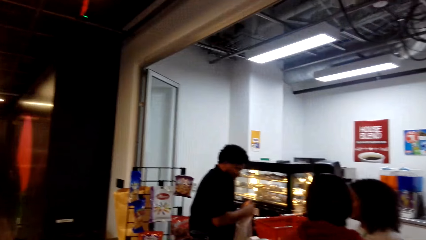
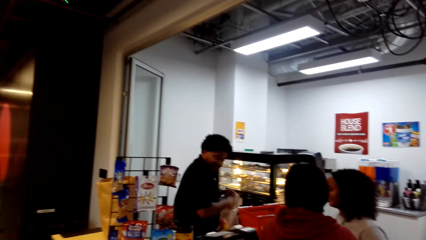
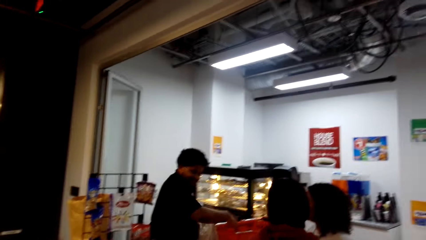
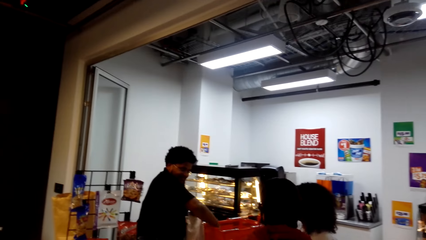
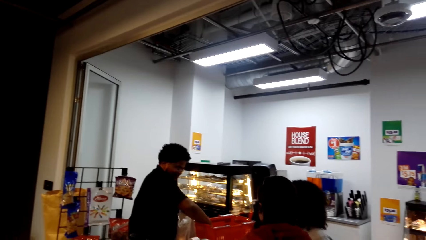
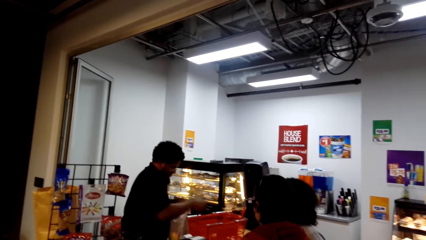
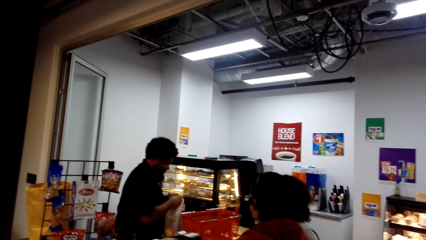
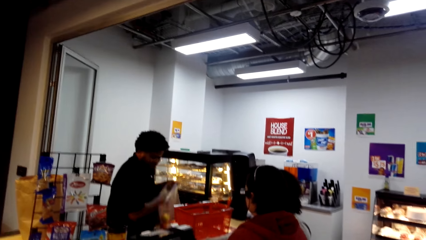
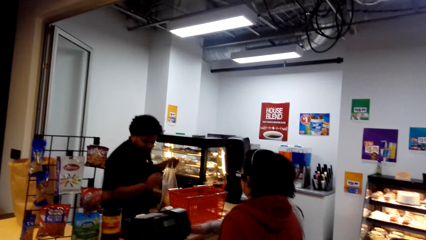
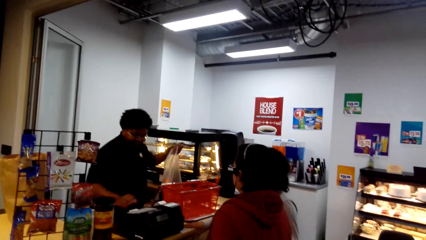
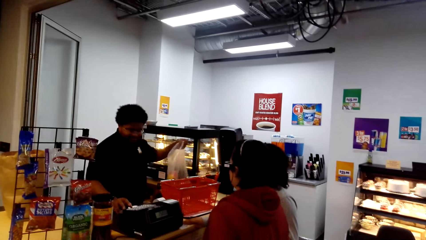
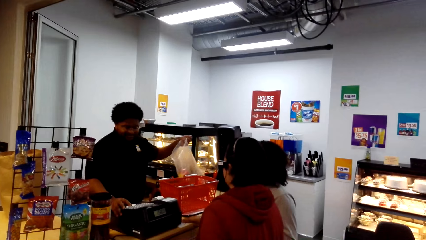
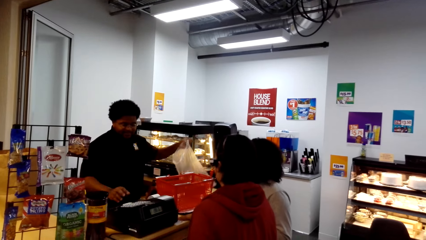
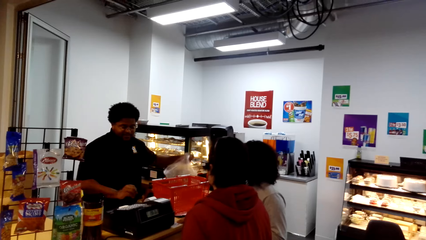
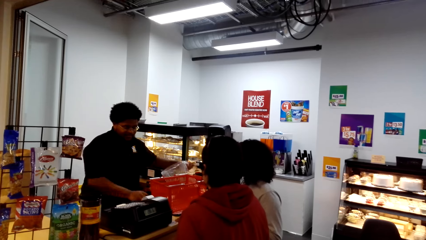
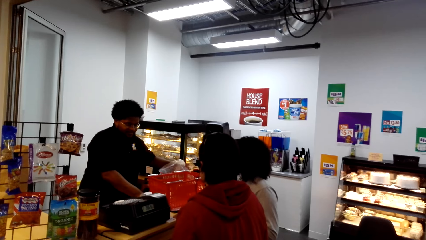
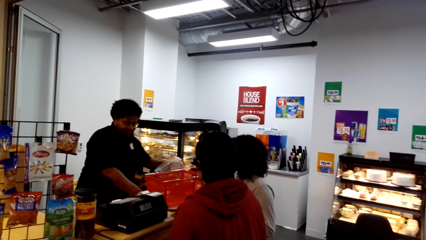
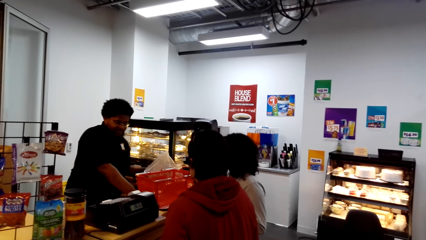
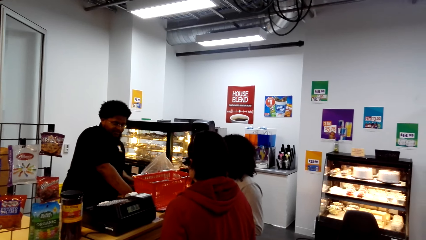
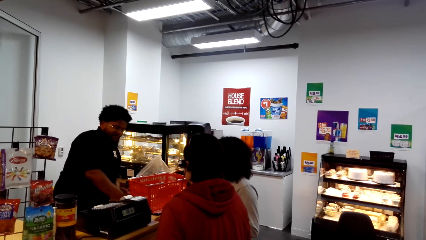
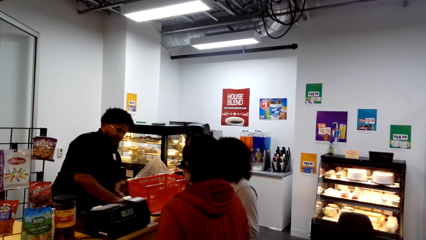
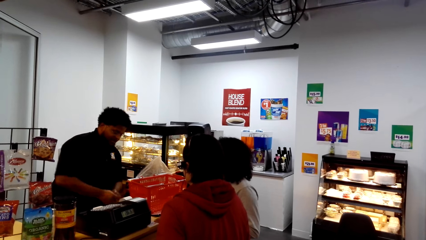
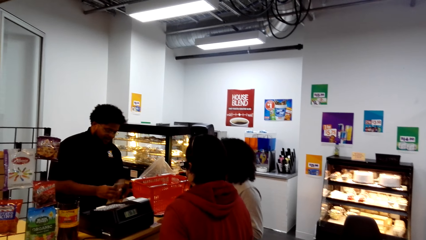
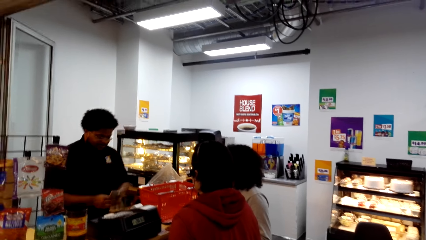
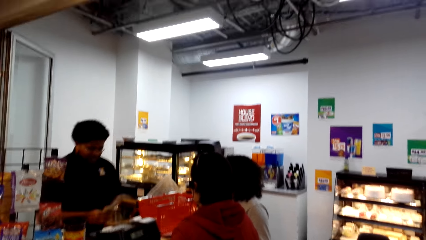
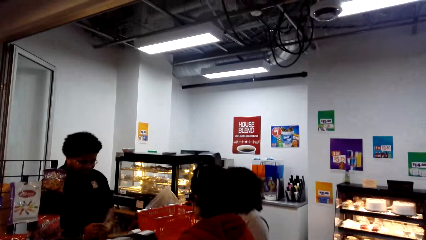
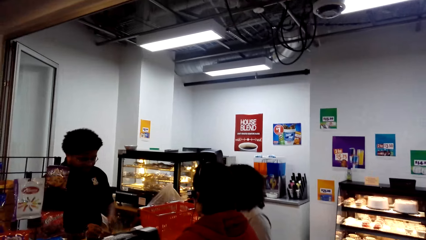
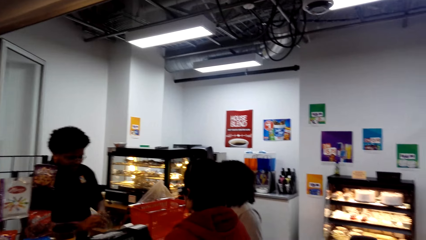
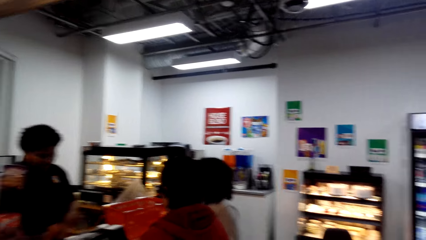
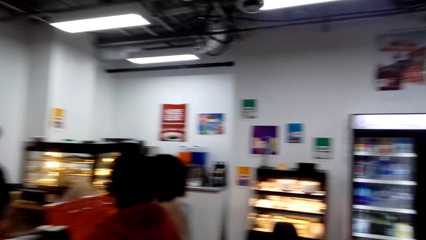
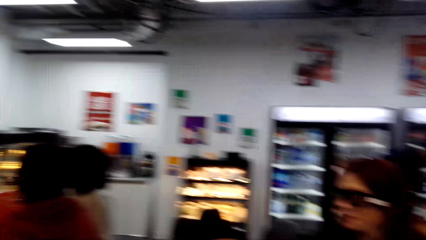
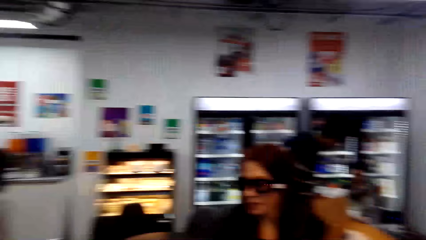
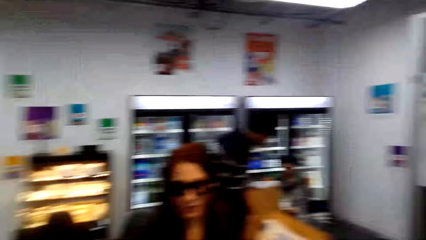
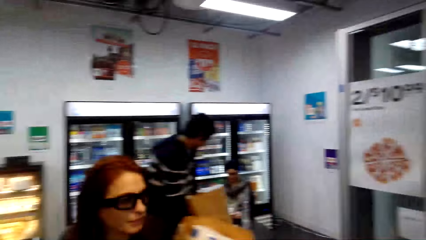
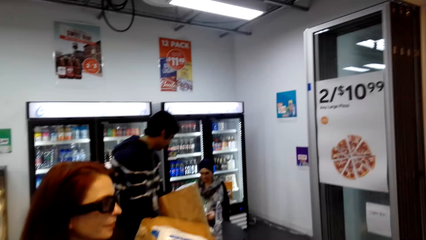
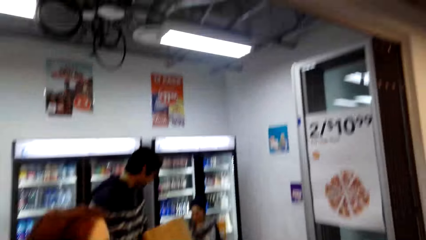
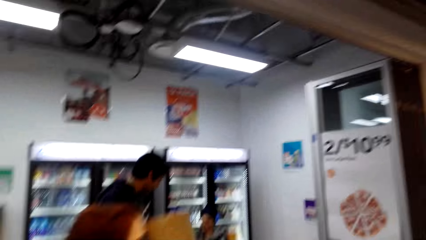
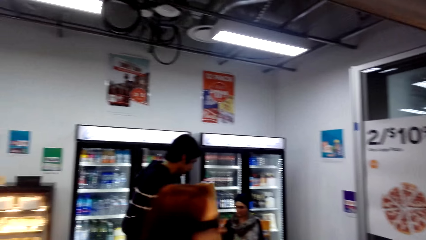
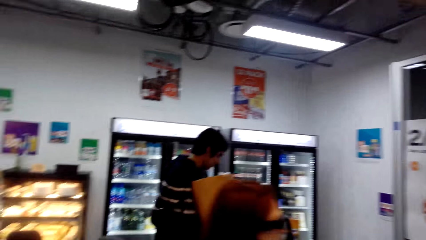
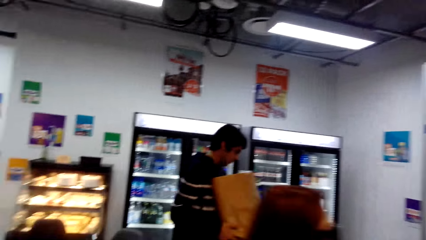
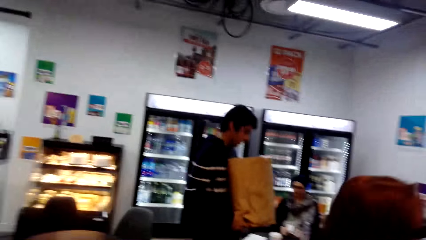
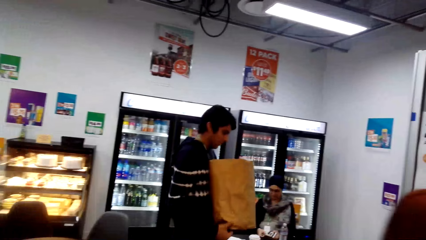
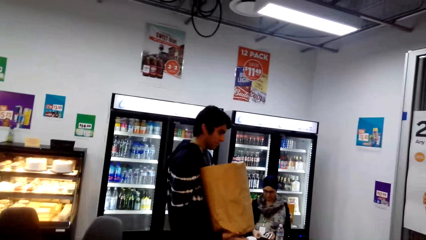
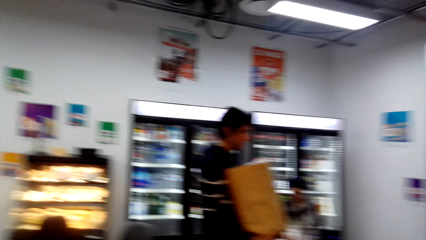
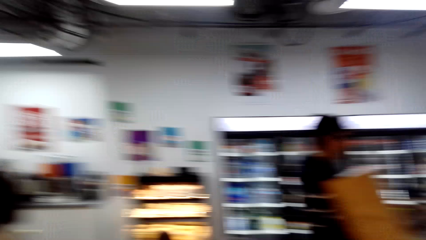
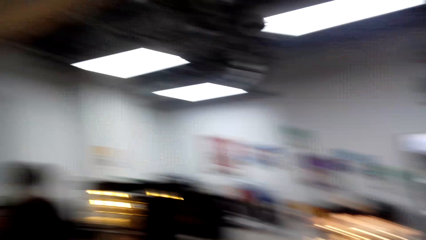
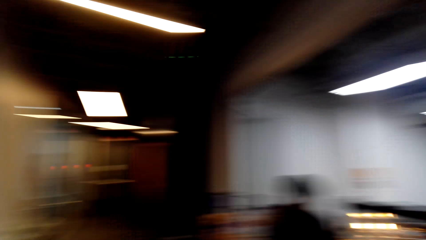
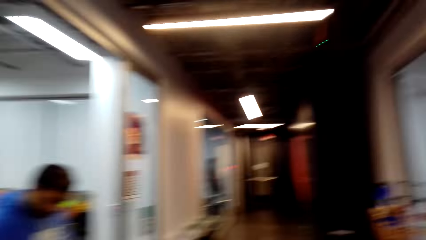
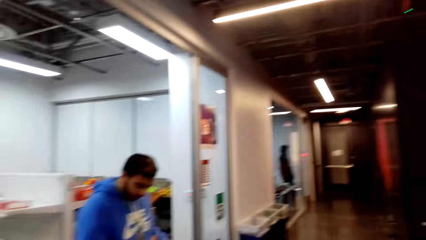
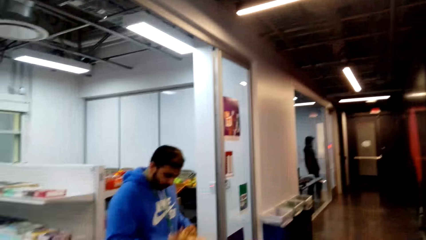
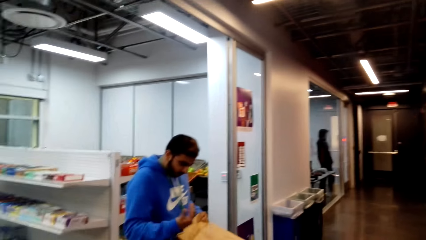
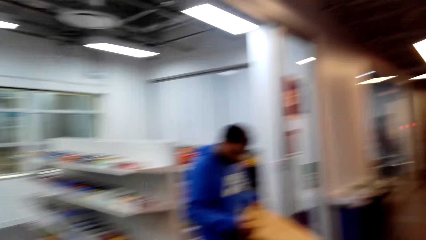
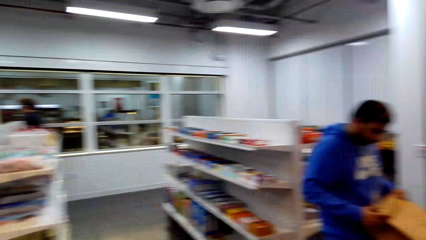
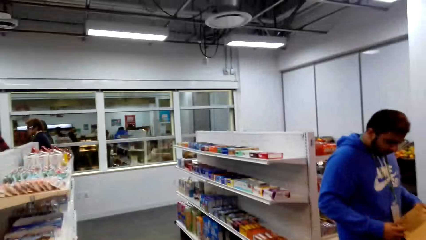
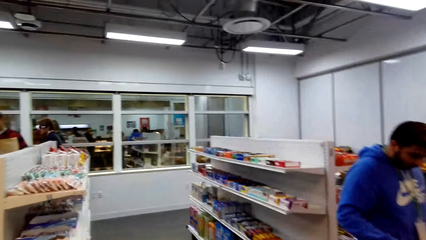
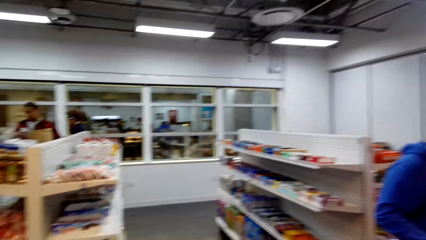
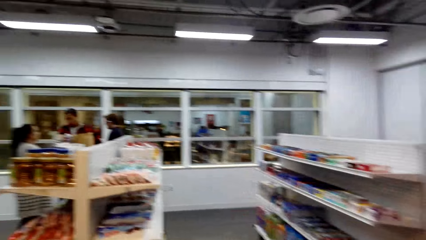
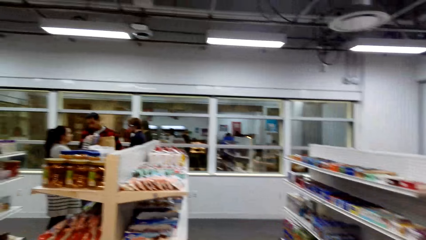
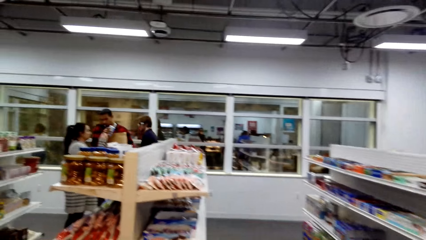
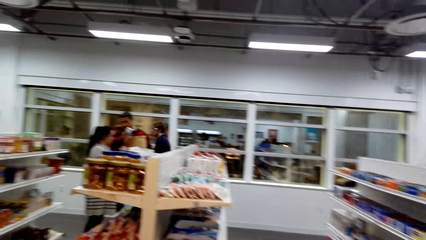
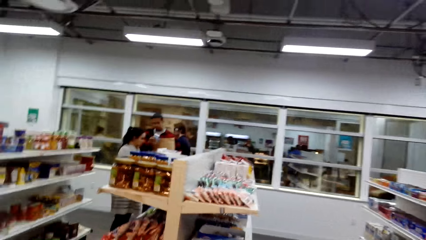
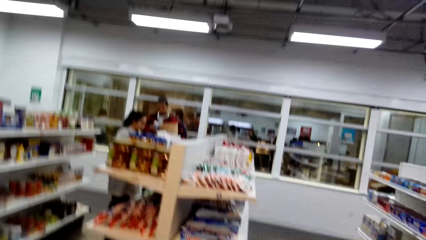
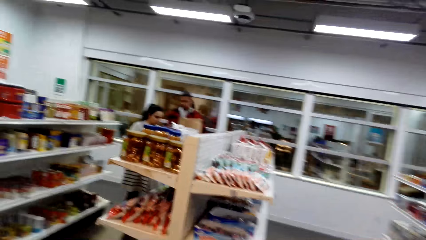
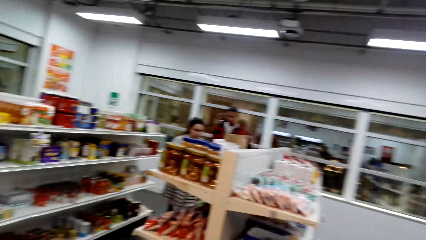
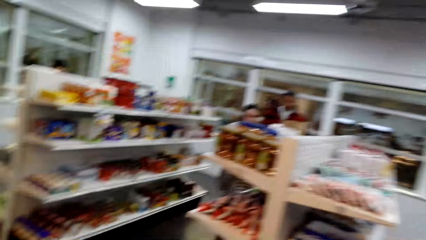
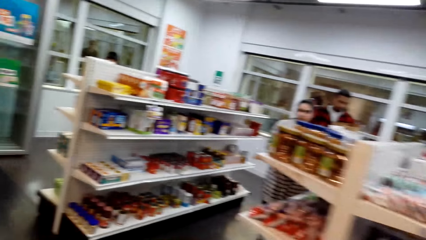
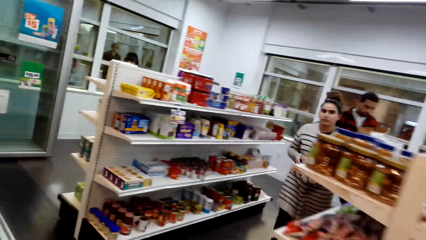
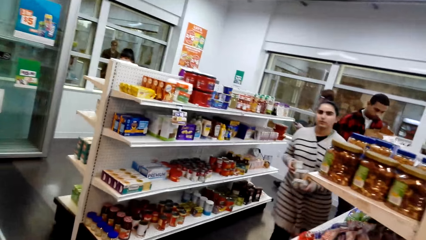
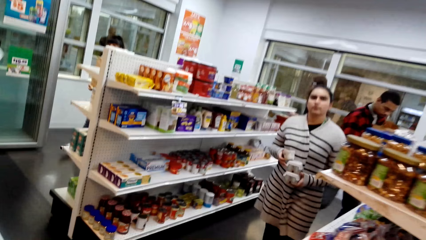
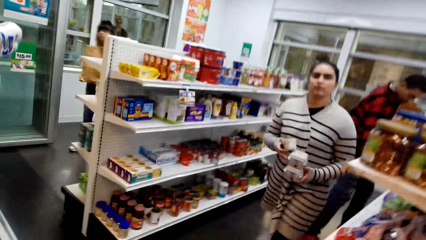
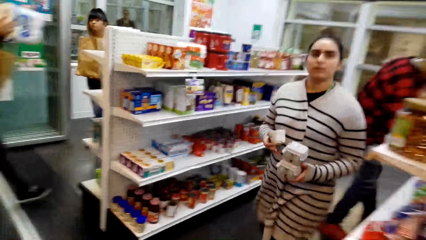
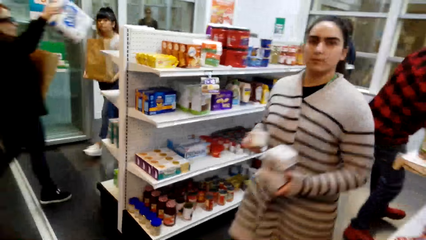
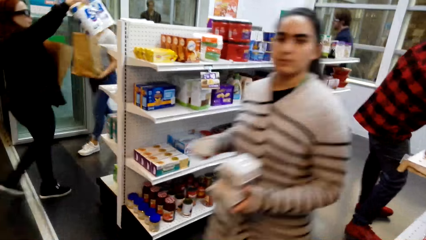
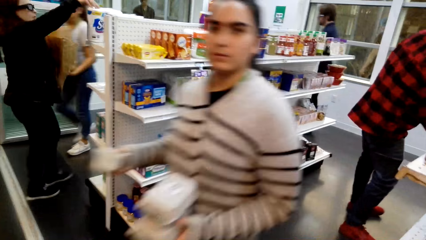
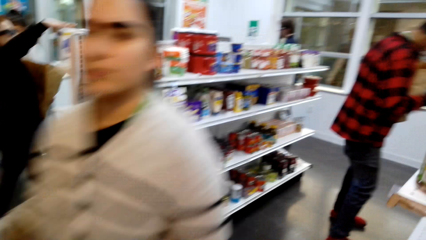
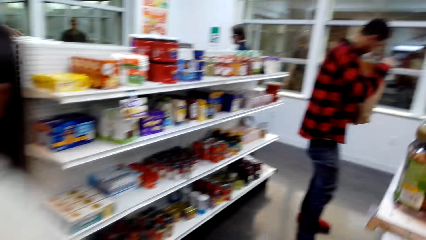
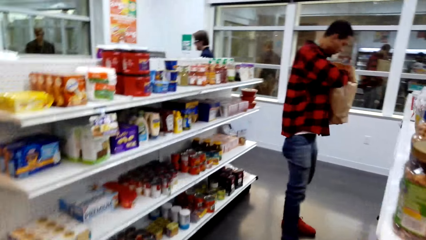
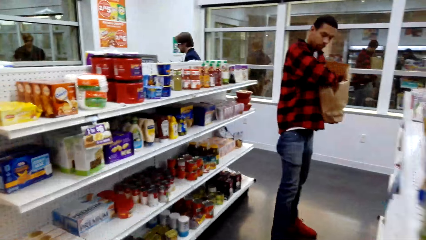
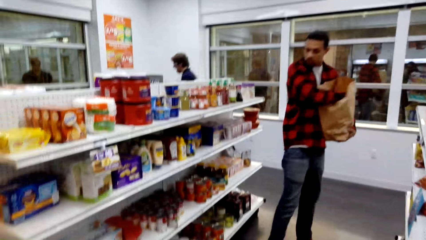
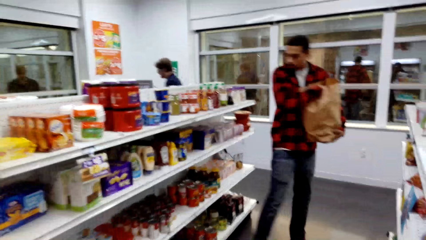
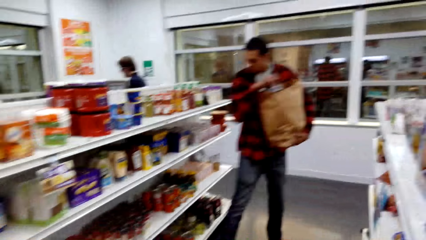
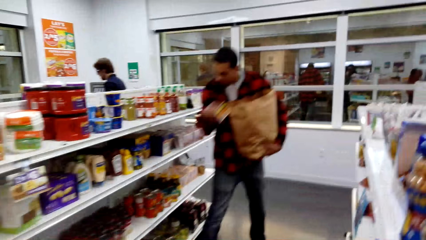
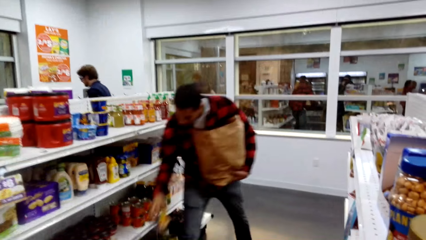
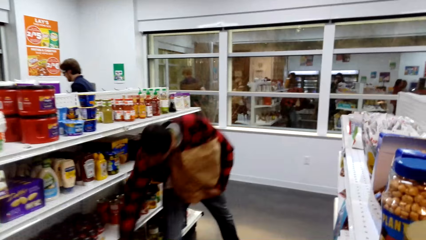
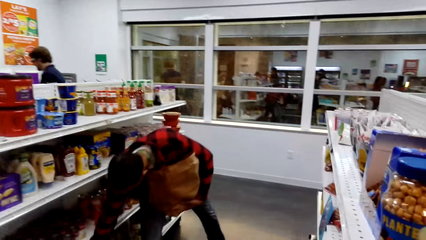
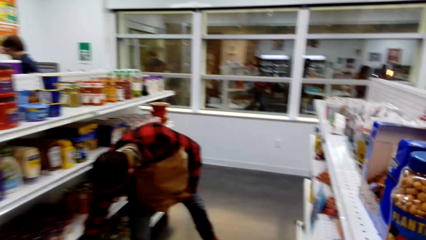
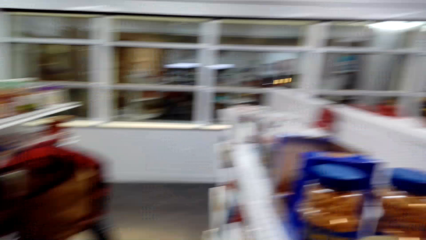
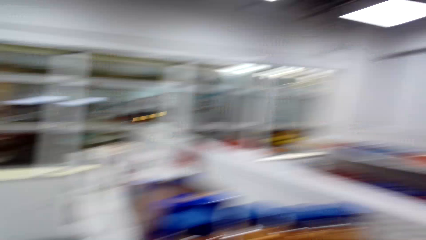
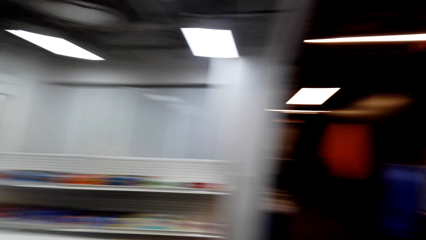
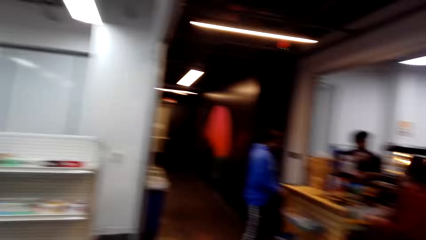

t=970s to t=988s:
The camera wearer walks in the supermarket. They look around. They walk in the supermarket. A lady carries something.
